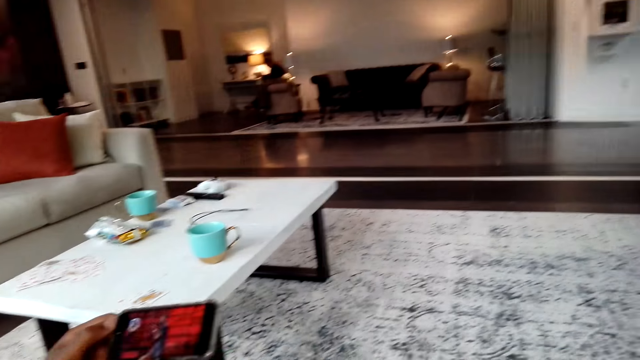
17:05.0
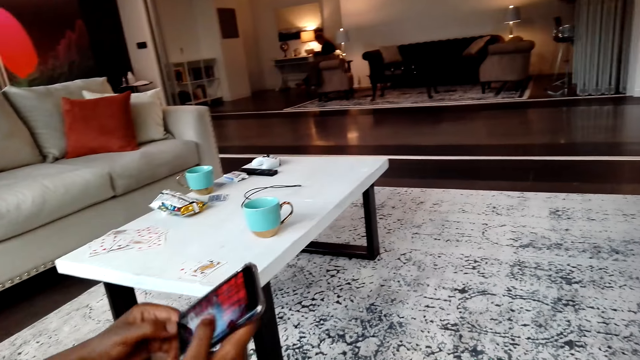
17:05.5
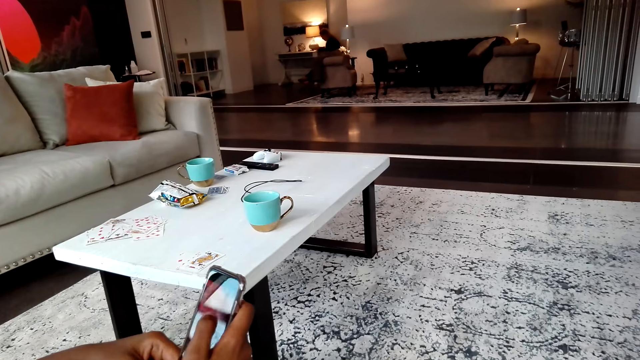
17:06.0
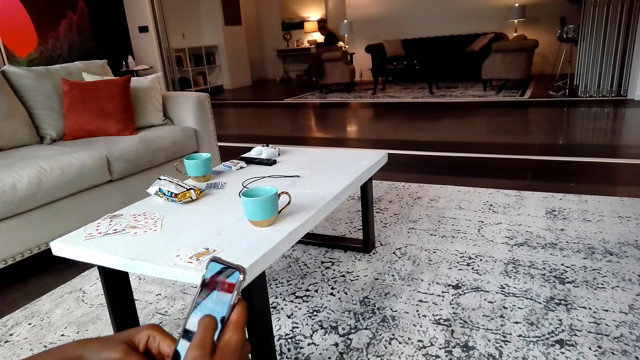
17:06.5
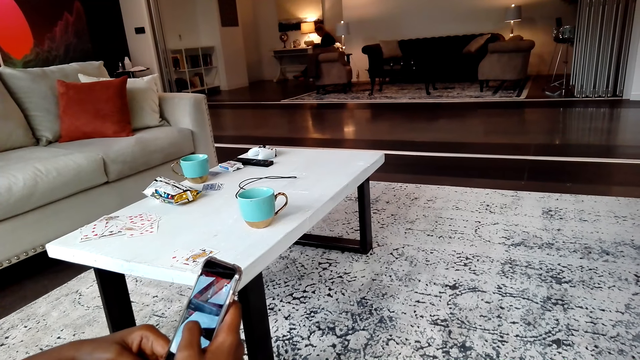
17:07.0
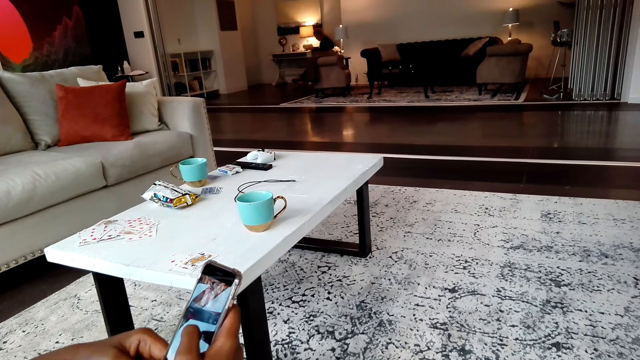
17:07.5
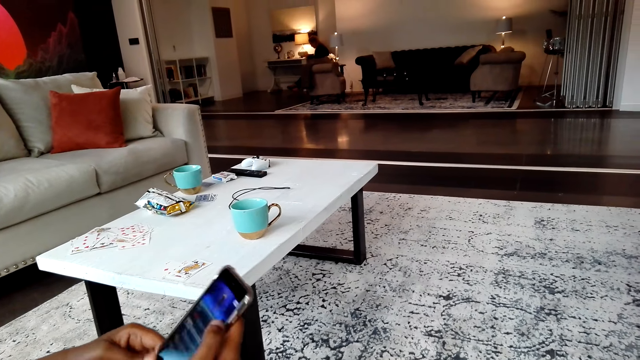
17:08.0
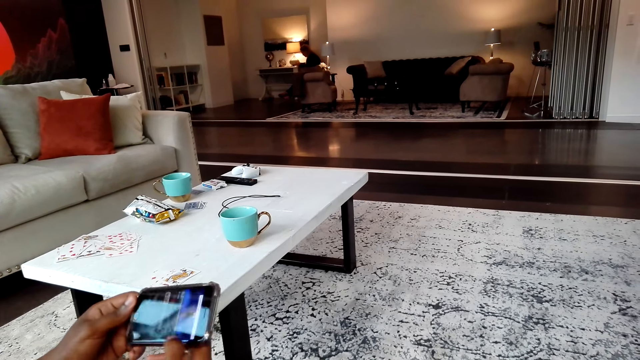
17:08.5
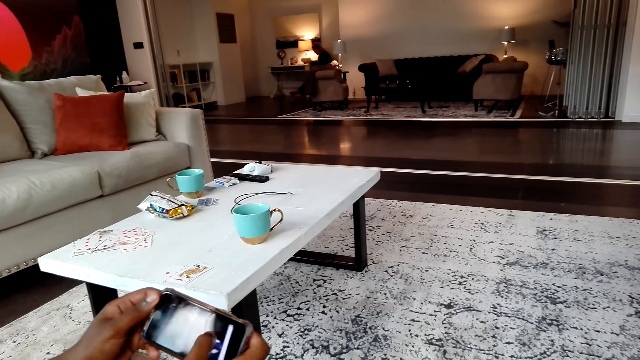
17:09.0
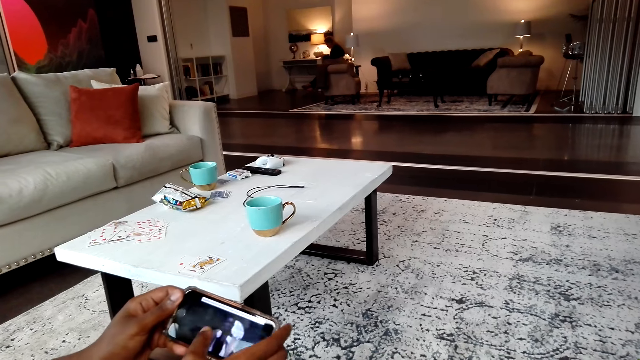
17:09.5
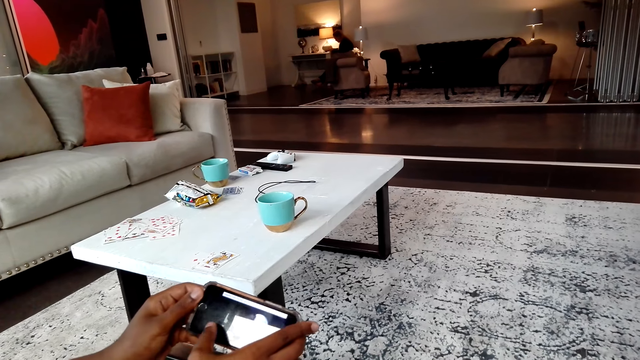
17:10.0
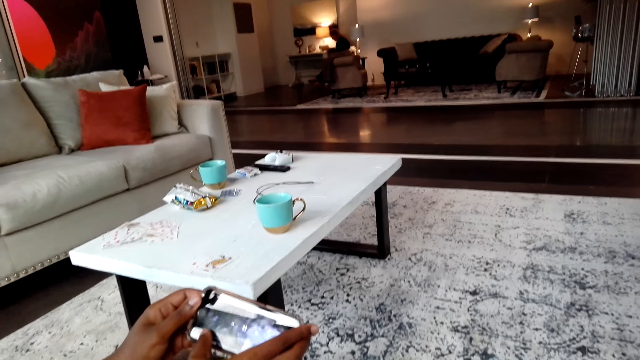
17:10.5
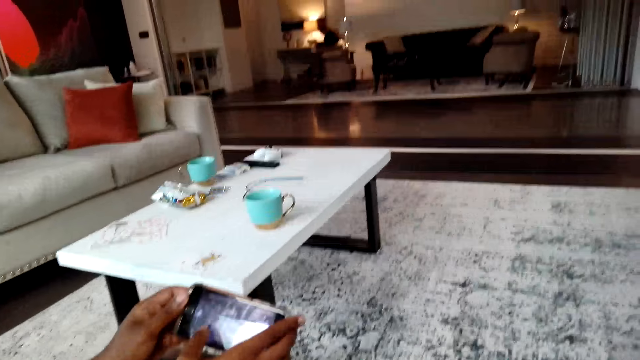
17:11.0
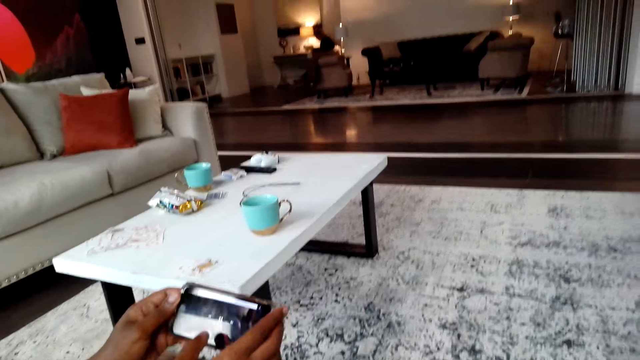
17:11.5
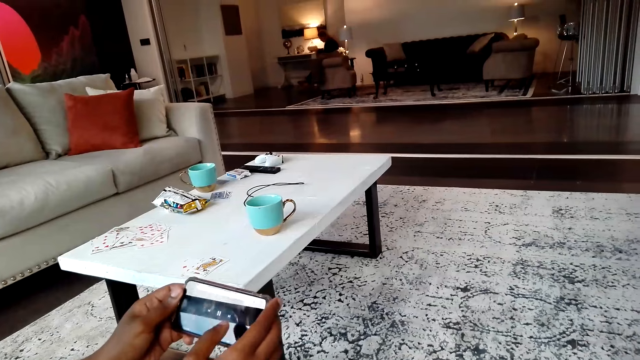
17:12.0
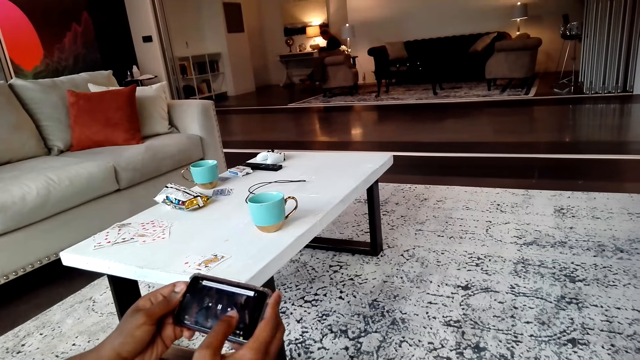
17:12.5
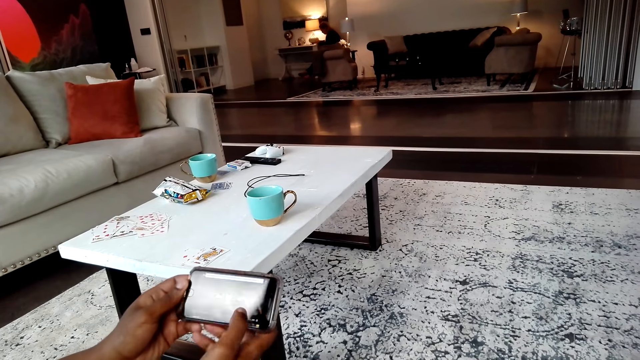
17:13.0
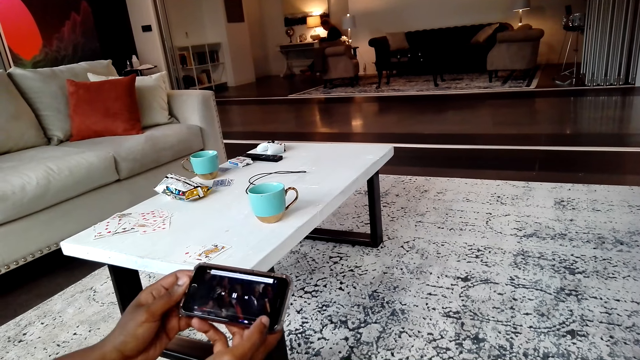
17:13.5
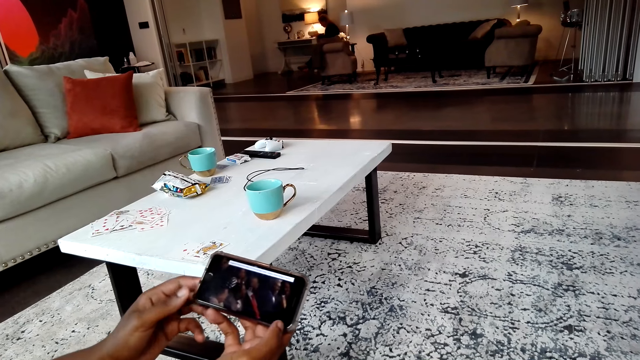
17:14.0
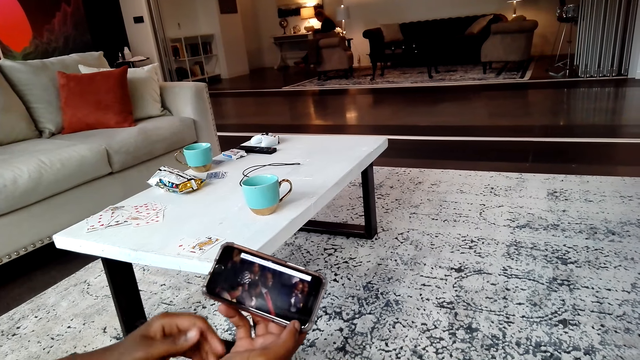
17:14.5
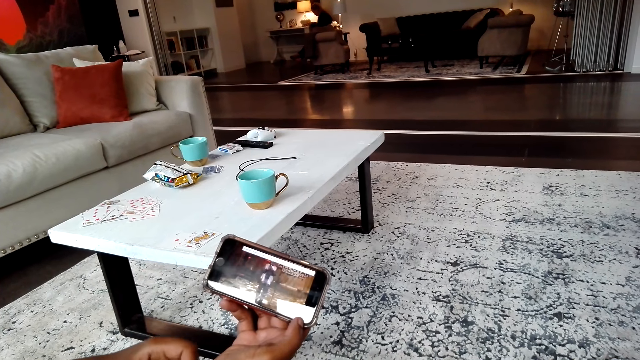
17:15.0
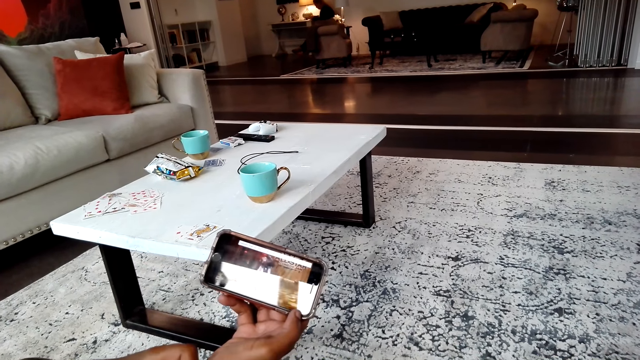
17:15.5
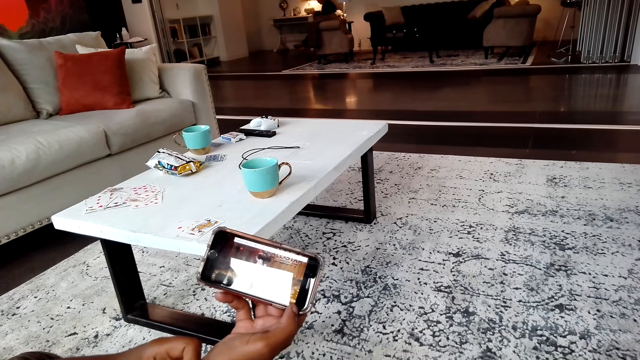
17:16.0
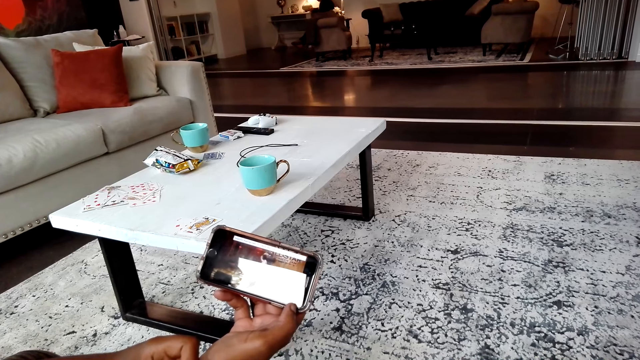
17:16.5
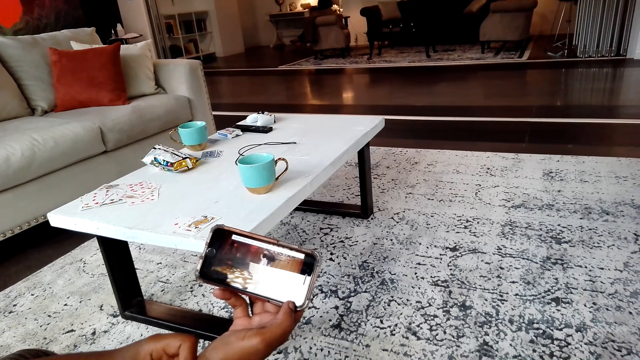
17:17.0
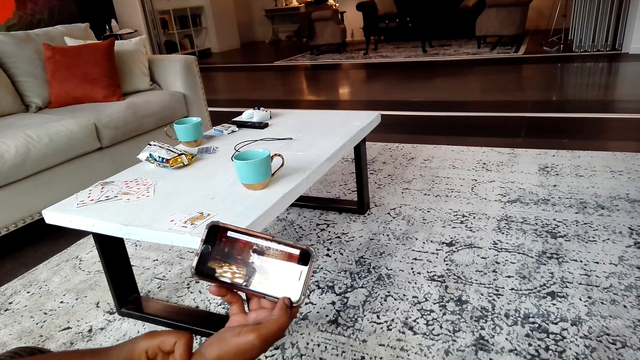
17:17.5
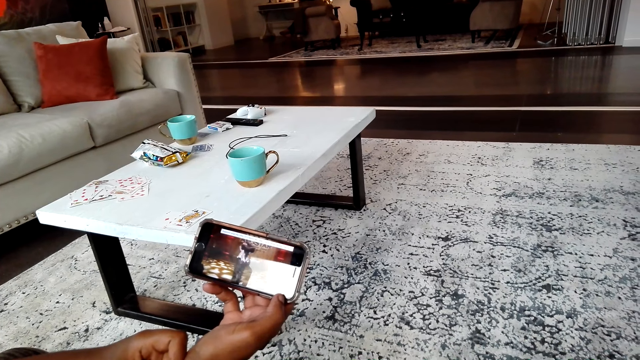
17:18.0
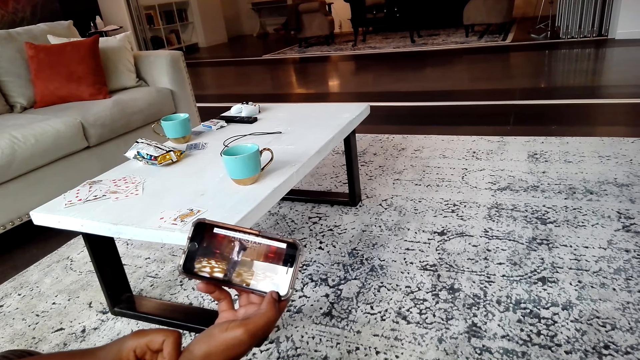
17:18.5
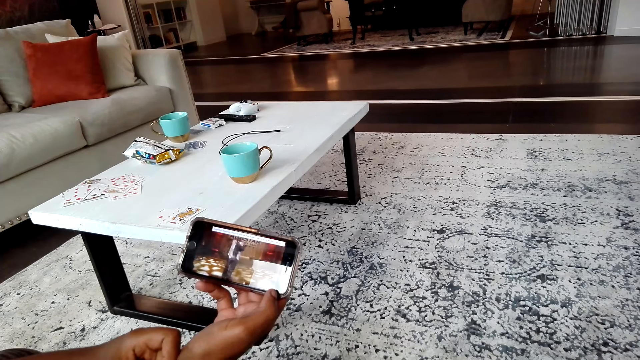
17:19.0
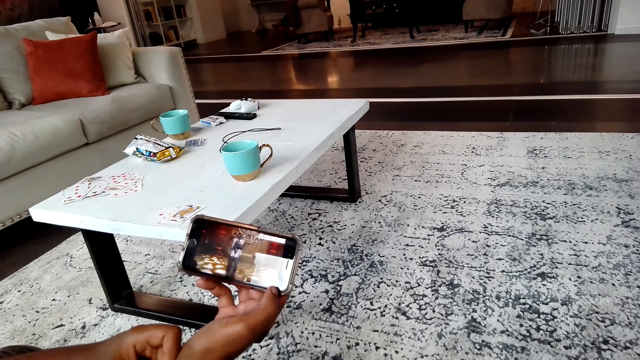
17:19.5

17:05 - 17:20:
A man watches using his phone with the camera wearer. The camera wearer watches a movie on the phone. They operate the phone. They tilt the phone. They operate the phone. They watch a movie on the phone.

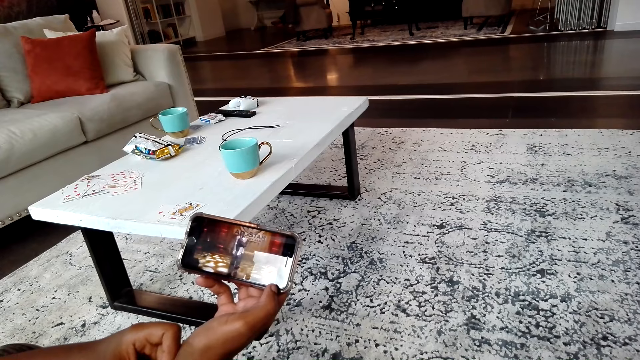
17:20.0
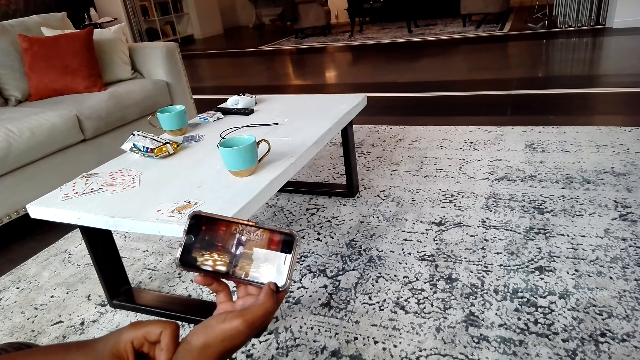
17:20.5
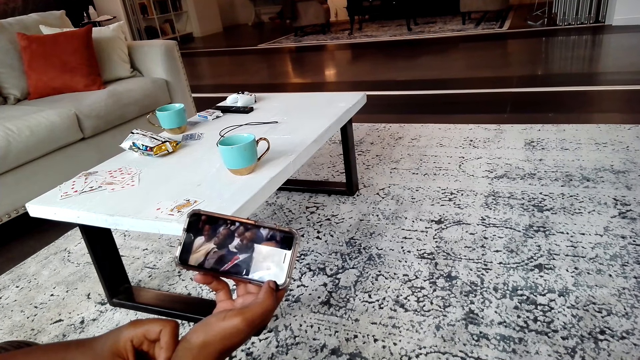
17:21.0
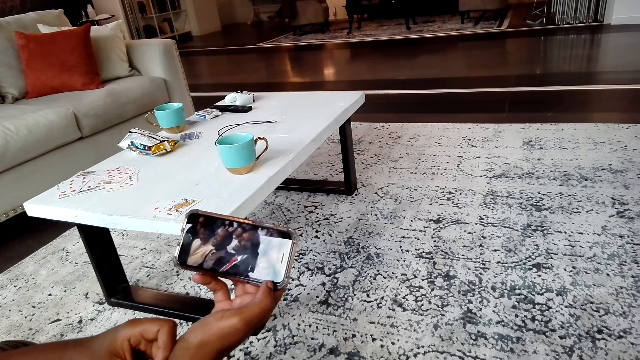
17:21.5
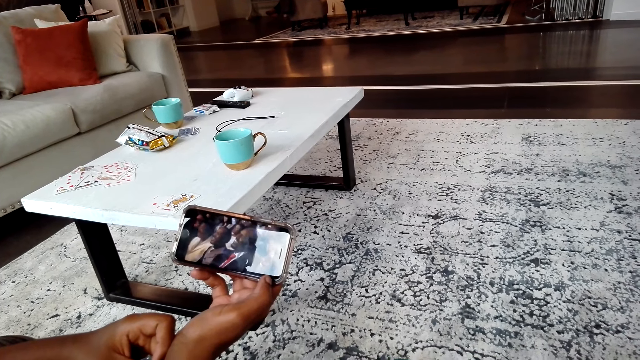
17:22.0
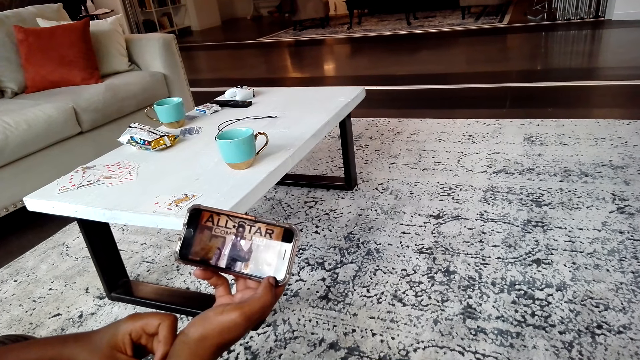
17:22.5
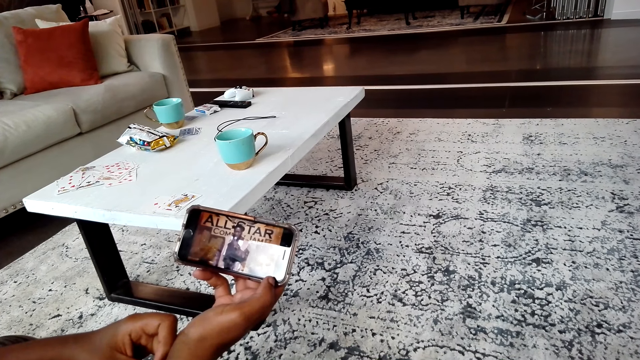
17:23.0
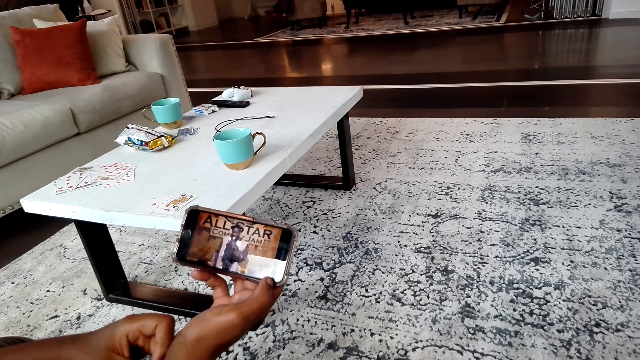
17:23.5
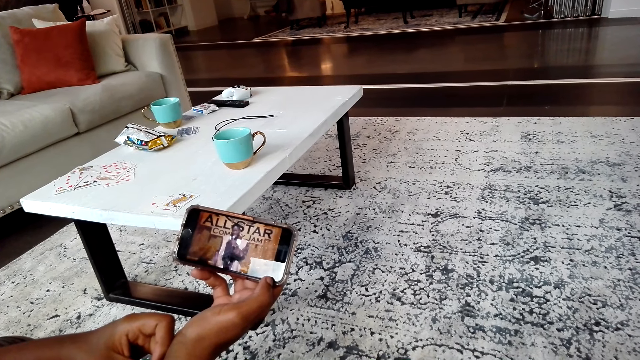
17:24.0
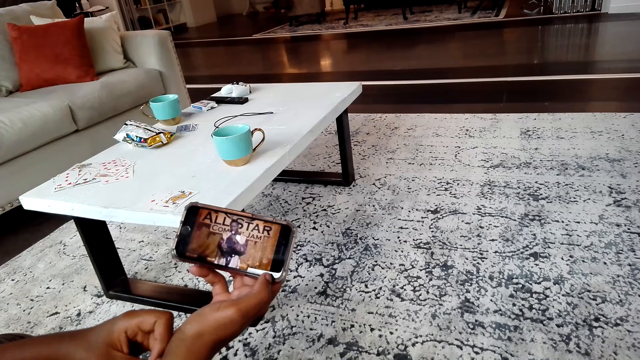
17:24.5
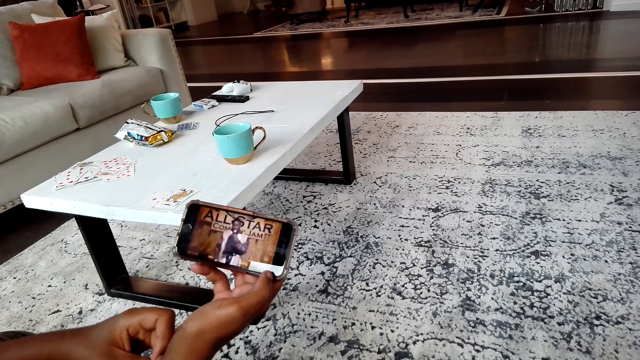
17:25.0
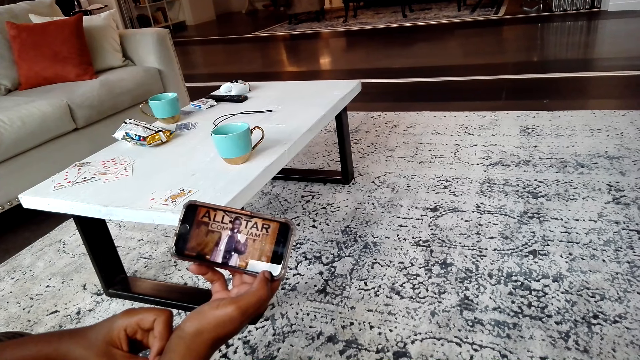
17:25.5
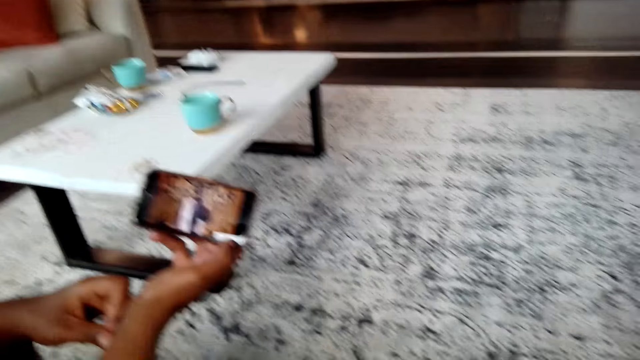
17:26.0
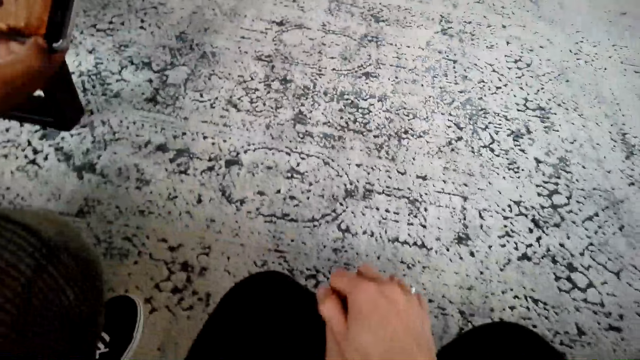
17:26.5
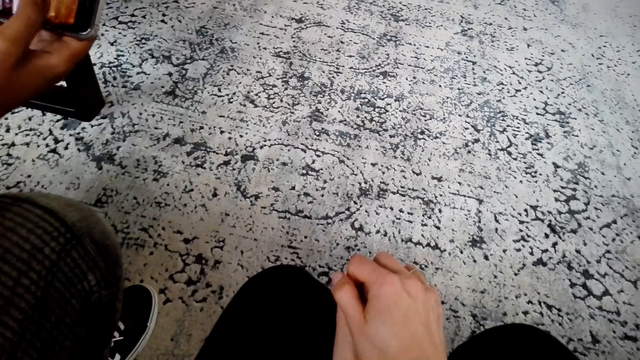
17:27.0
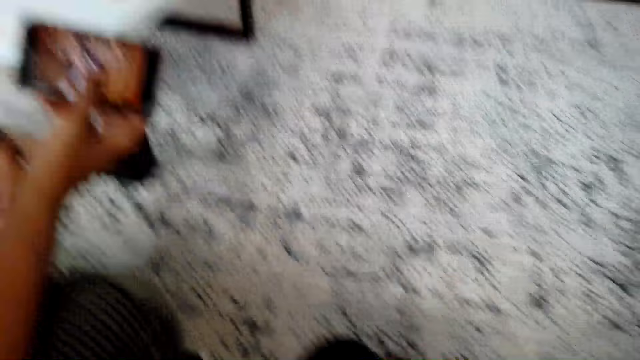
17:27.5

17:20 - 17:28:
The camera wearer lifts the left hand. A man touches his phone.
